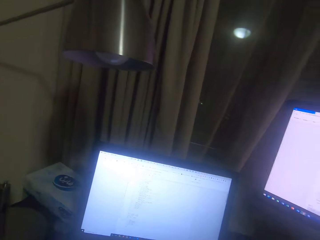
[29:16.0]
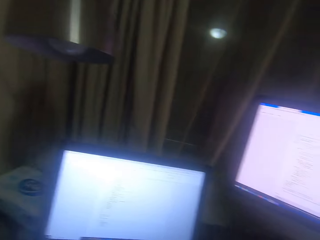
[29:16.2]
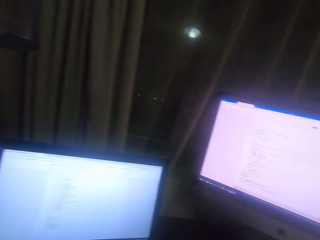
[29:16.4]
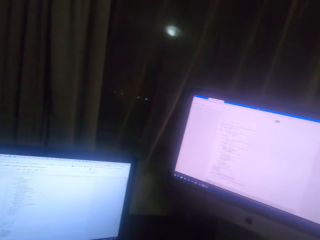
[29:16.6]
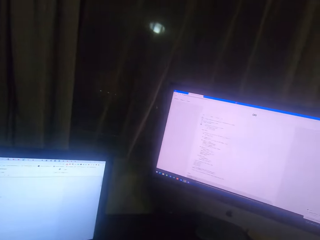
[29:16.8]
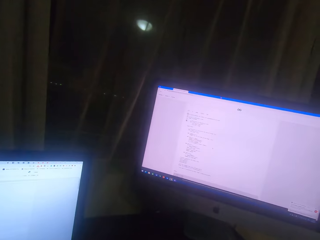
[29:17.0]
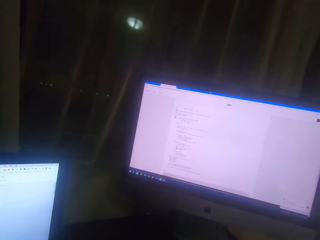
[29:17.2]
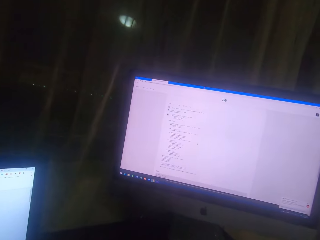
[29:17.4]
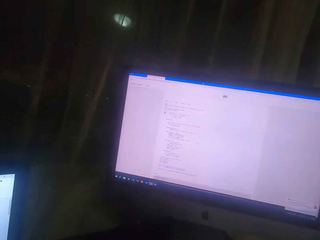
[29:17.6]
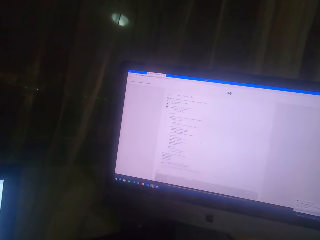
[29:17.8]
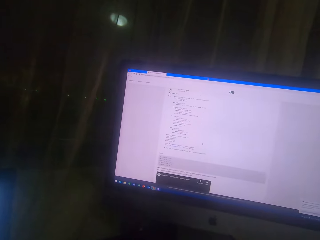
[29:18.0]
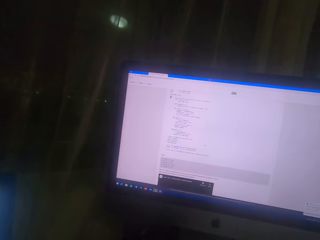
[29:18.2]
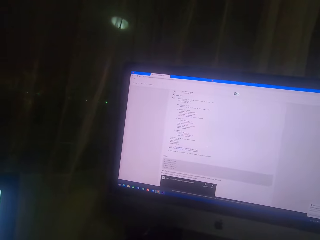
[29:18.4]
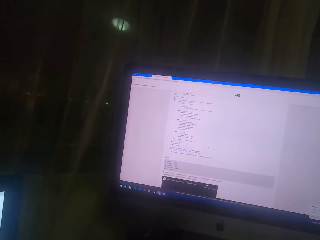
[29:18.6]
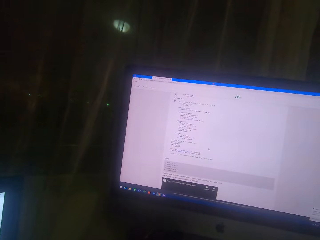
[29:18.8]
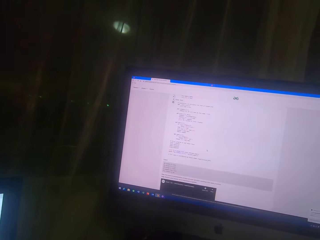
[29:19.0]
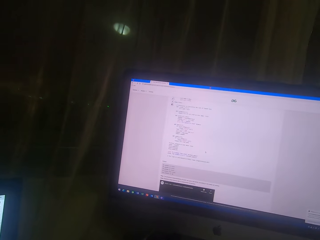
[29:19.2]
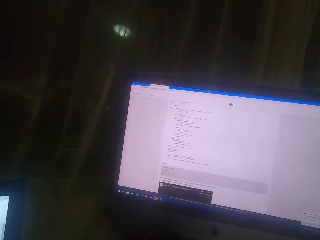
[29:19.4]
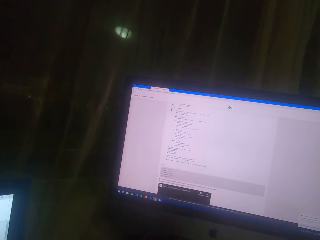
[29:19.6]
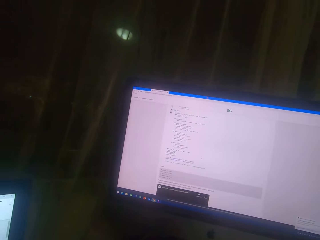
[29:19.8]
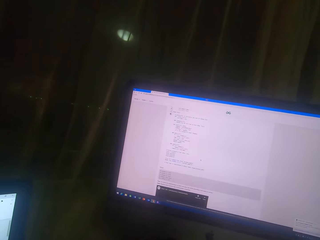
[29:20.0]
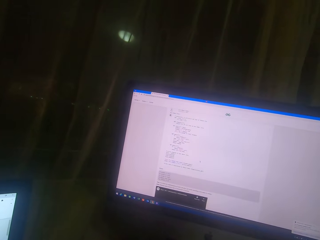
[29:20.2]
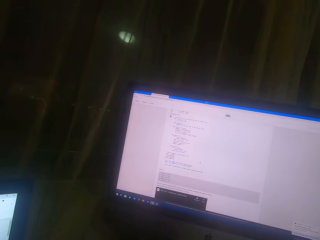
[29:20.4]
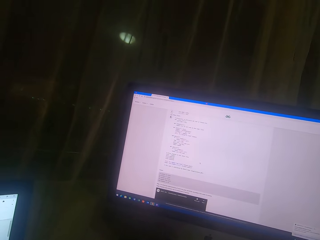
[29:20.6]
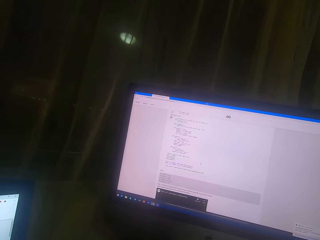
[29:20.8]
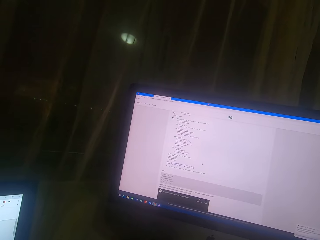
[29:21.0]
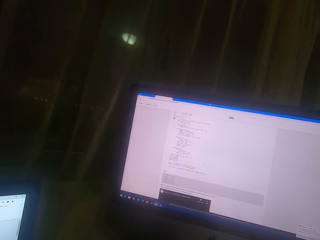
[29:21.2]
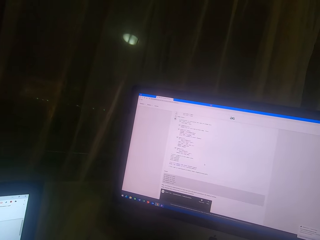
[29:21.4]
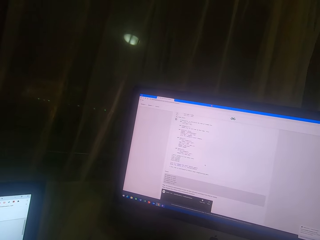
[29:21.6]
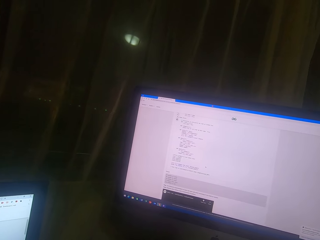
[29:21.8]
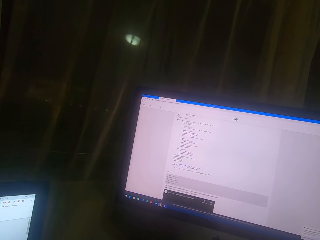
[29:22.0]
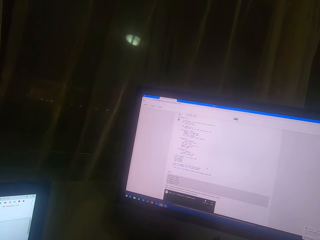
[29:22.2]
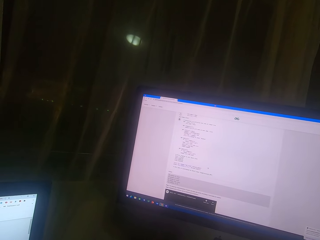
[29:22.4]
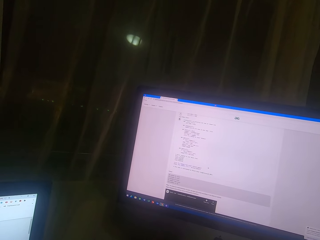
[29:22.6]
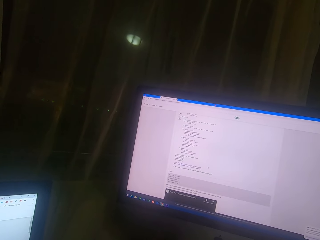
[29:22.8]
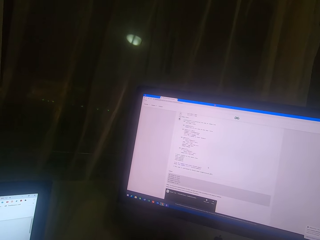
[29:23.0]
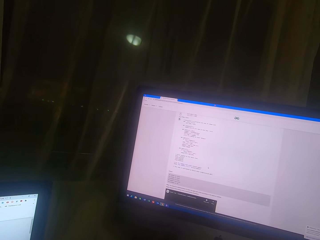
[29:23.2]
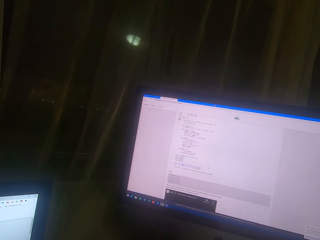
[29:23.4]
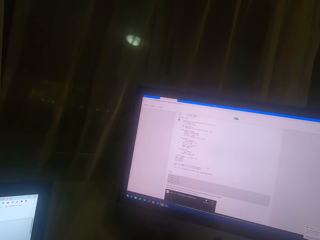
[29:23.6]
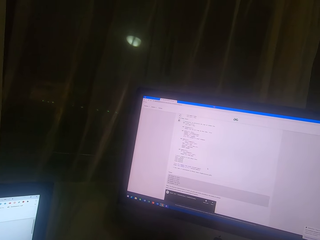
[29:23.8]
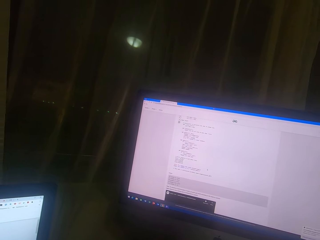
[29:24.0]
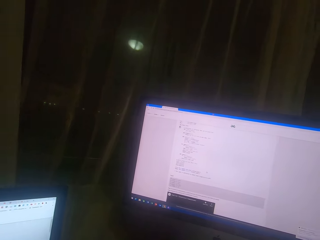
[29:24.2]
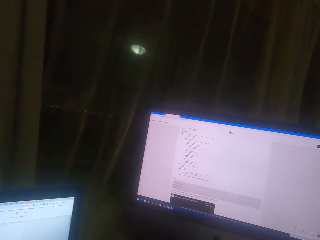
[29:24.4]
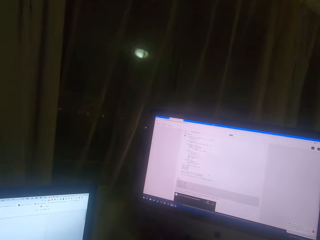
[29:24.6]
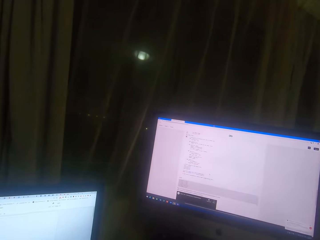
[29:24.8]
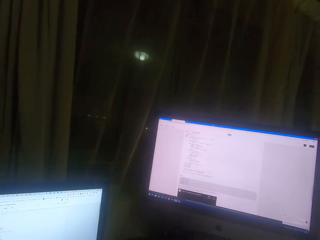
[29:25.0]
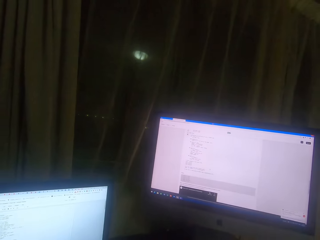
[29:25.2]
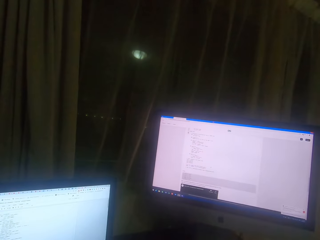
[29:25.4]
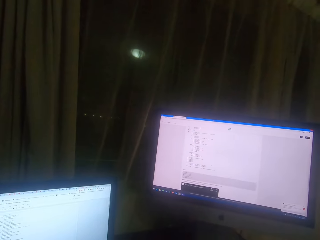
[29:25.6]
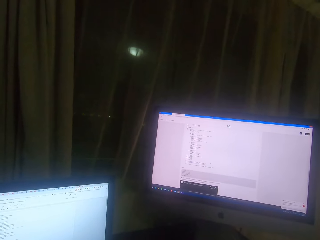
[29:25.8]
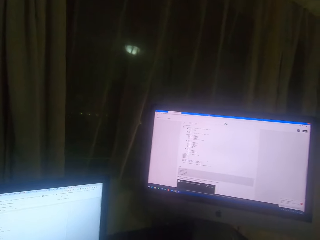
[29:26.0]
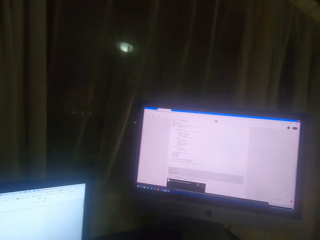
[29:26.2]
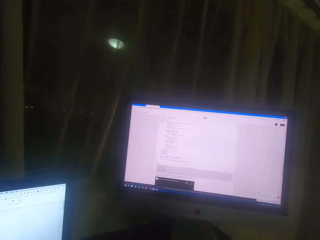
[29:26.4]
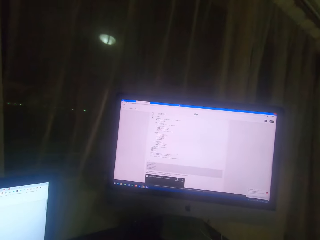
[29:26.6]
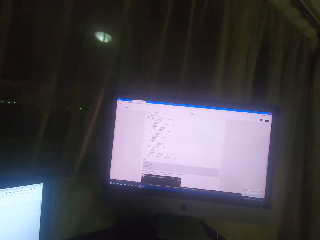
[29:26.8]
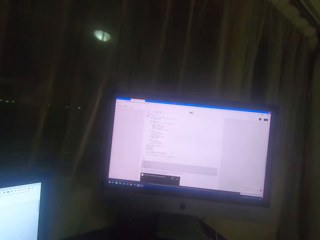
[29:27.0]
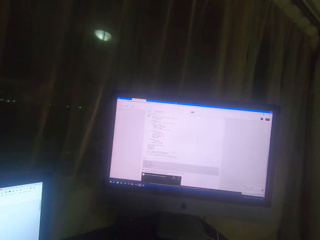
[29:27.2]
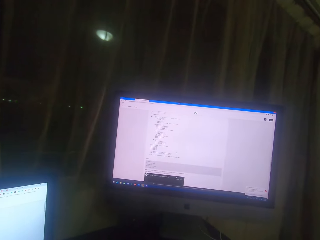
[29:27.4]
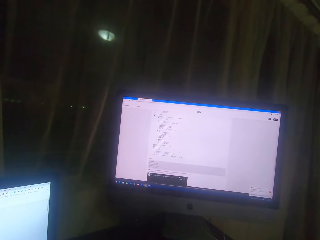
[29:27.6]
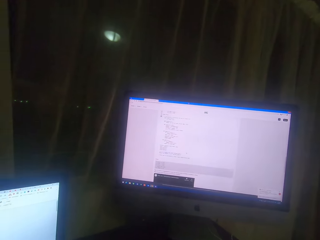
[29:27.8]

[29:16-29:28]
The camera wearer scrolls on the screen. They read on the computer screen.

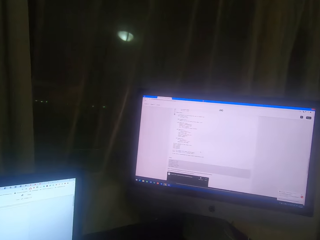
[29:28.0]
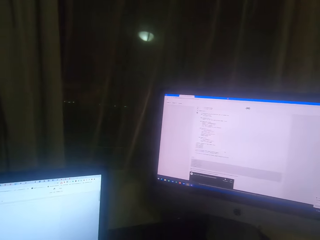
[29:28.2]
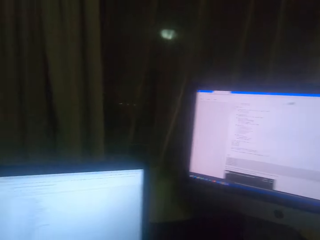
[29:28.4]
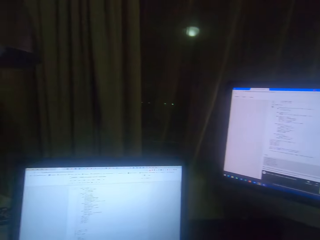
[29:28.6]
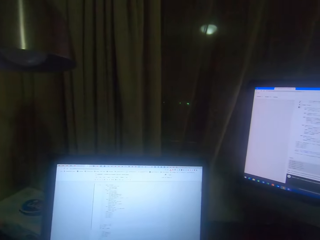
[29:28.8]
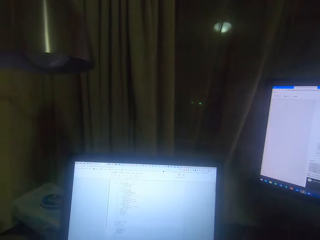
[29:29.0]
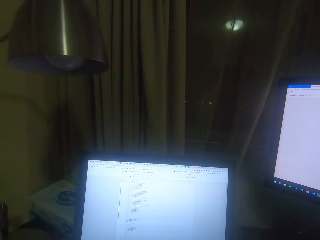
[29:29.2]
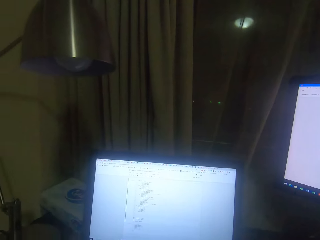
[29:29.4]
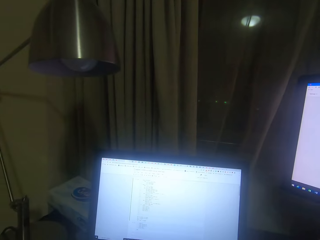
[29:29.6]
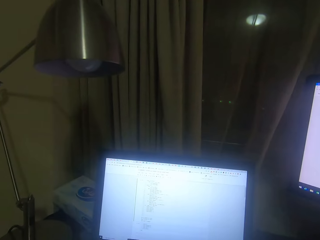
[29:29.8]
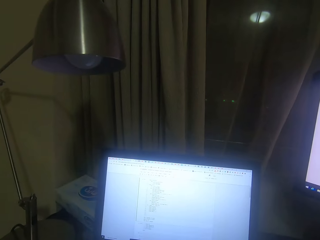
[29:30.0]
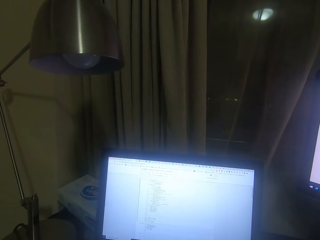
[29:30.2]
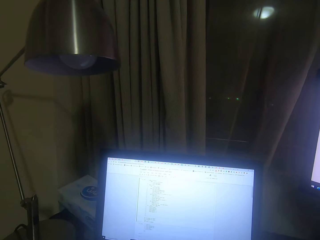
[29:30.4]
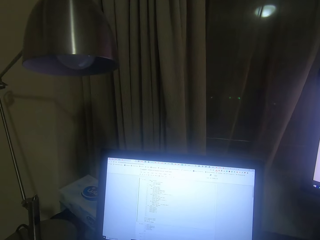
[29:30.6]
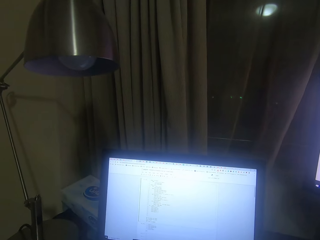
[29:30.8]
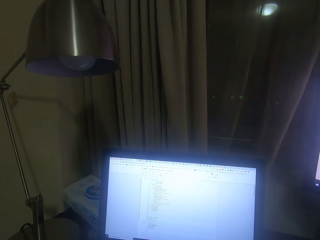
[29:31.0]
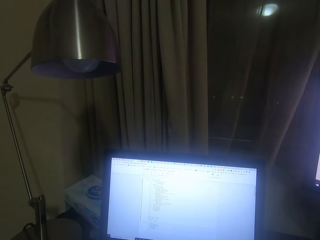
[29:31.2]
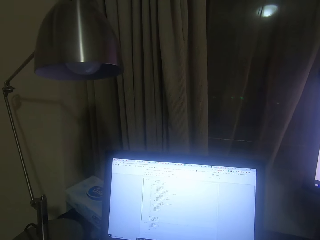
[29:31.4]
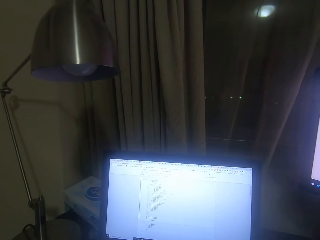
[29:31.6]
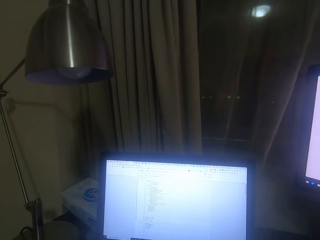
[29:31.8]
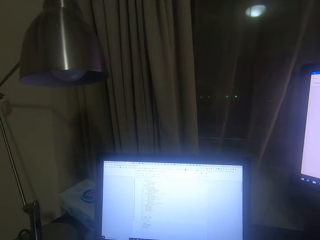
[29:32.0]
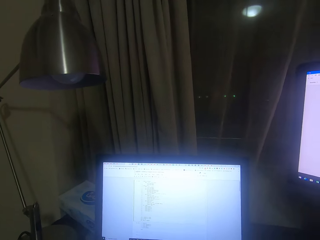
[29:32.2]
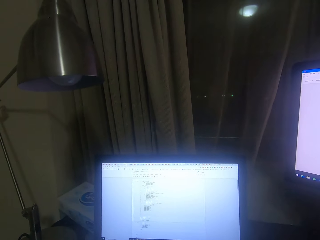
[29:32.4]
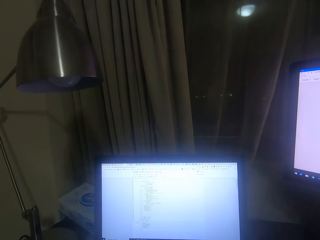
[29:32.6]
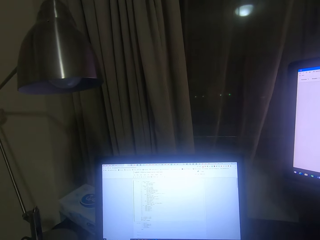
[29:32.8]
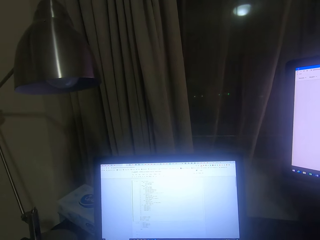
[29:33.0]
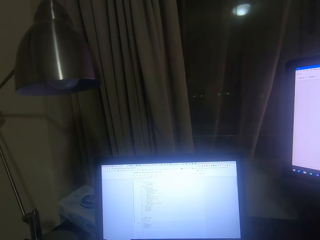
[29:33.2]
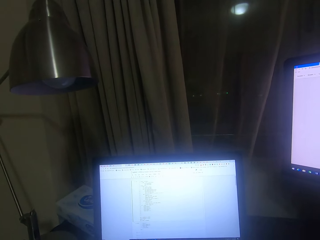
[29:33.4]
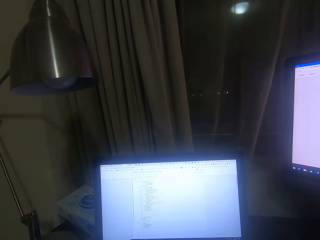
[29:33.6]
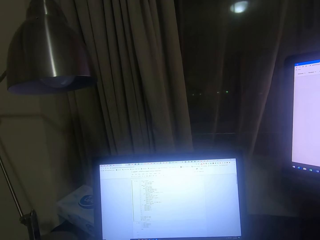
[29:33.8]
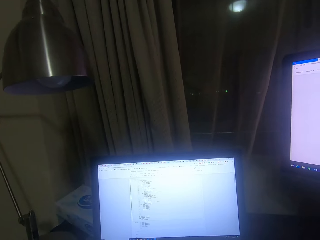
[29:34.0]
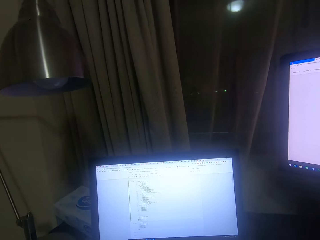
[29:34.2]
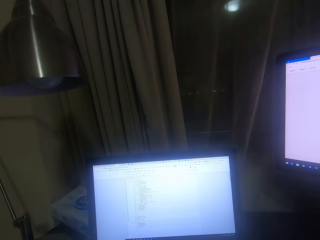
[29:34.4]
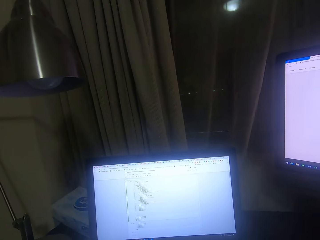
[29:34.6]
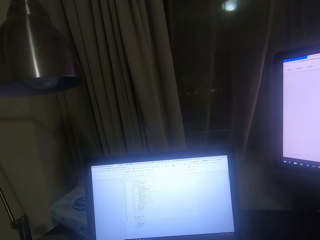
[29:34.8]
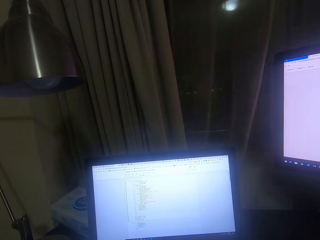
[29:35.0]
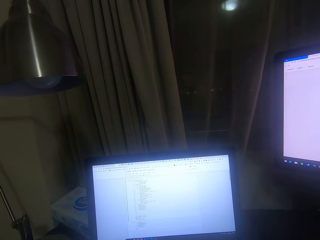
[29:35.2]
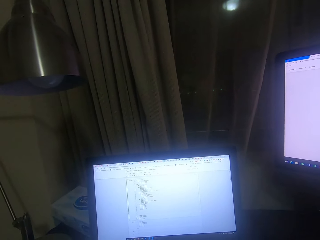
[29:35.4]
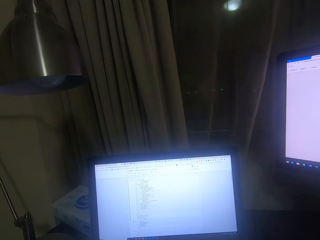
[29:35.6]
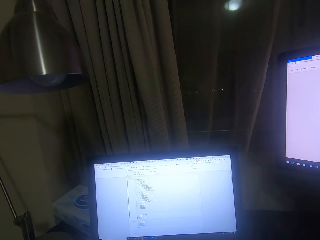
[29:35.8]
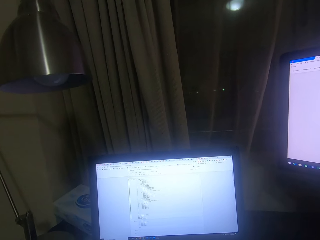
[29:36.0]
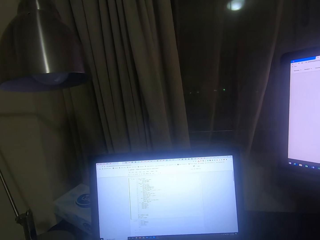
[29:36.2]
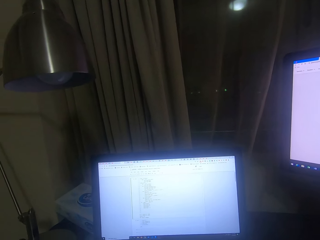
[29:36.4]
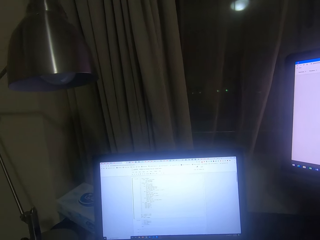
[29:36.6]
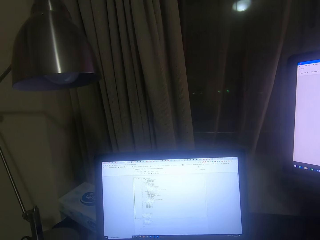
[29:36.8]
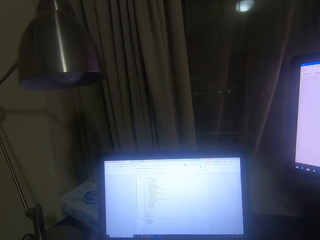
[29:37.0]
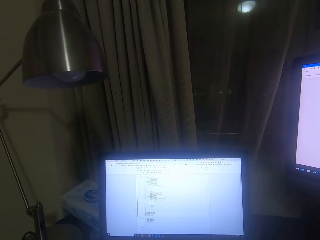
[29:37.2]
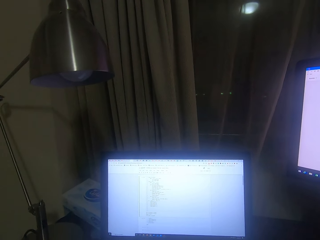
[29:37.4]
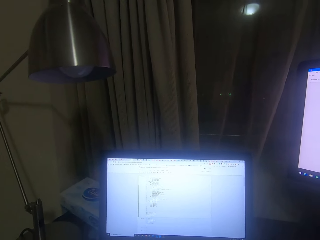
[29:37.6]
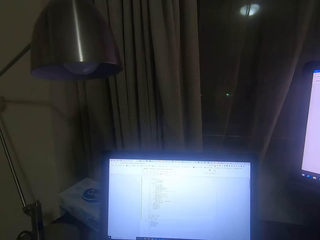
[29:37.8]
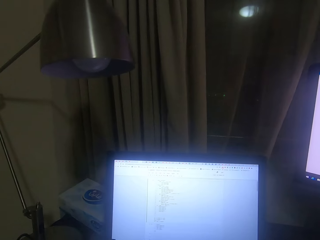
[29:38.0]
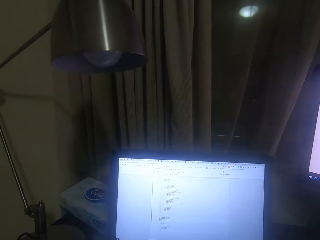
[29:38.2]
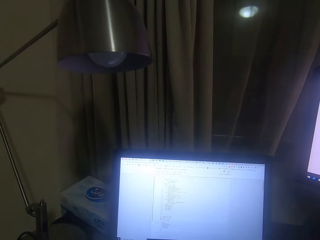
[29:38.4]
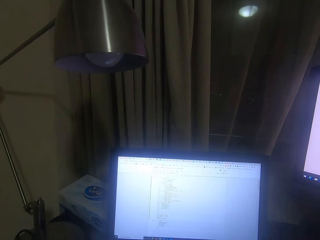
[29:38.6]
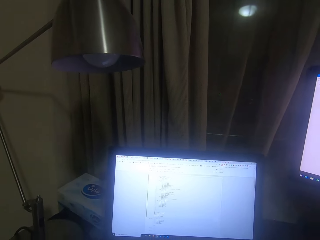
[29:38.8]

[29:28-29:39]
The camera wearer looks at the screen. They read on the computer screen.
